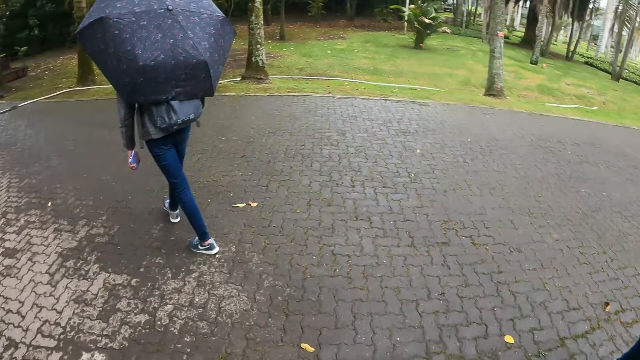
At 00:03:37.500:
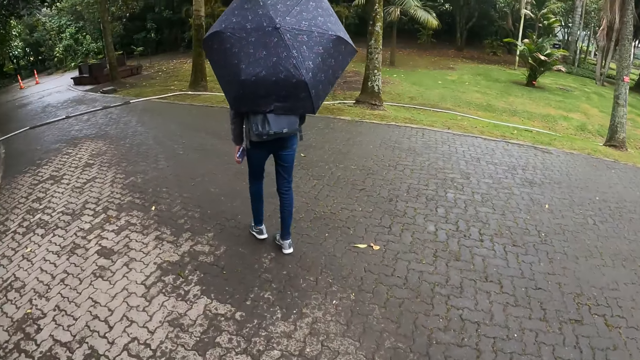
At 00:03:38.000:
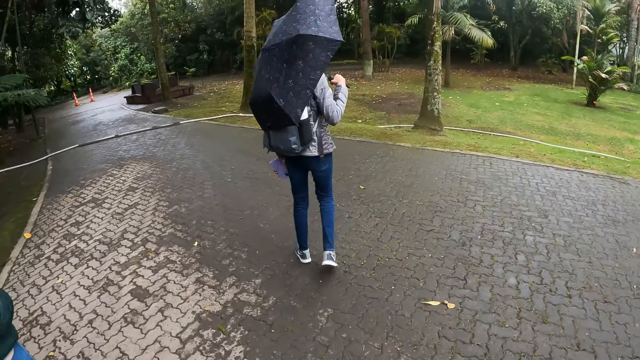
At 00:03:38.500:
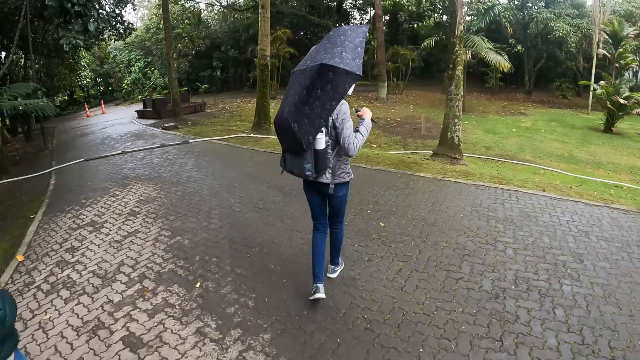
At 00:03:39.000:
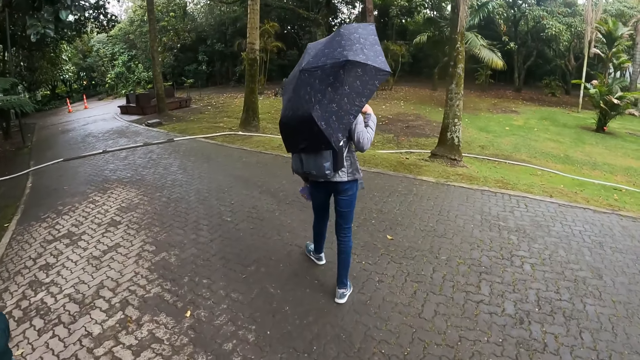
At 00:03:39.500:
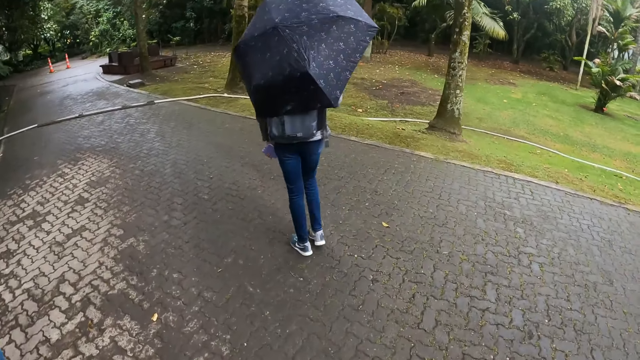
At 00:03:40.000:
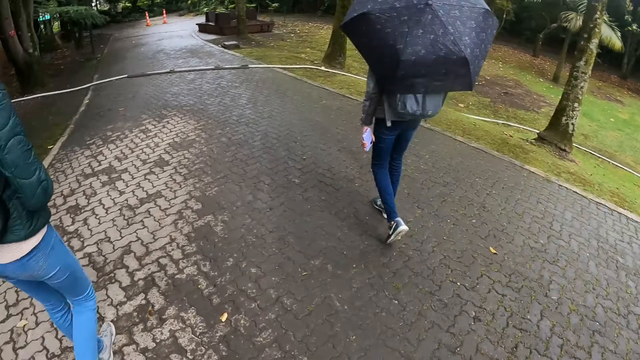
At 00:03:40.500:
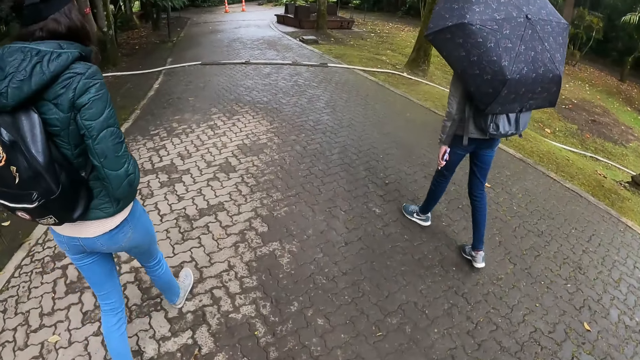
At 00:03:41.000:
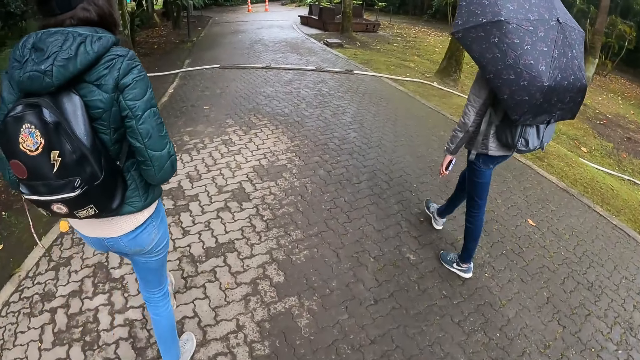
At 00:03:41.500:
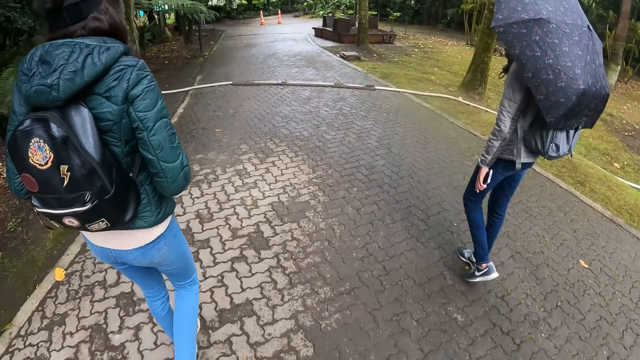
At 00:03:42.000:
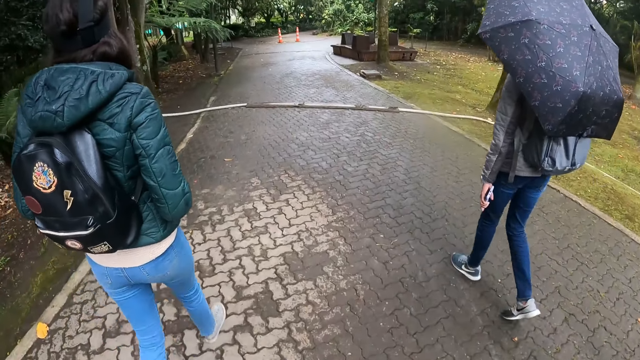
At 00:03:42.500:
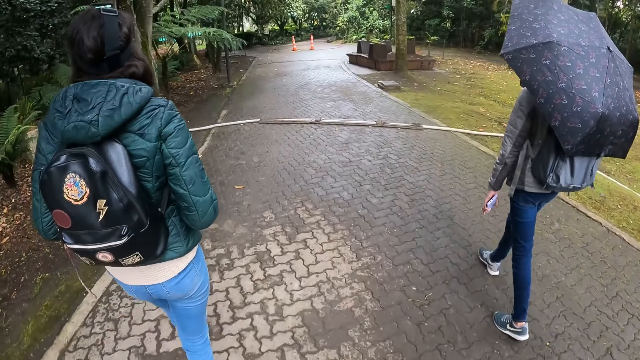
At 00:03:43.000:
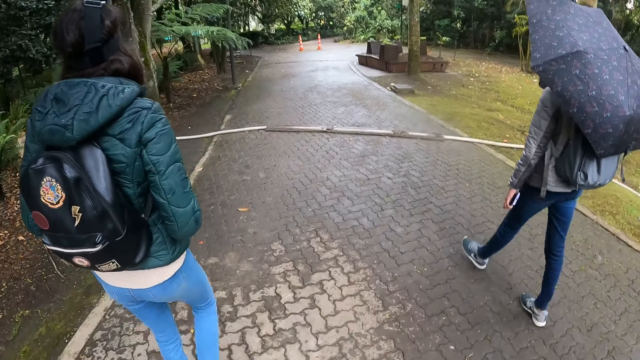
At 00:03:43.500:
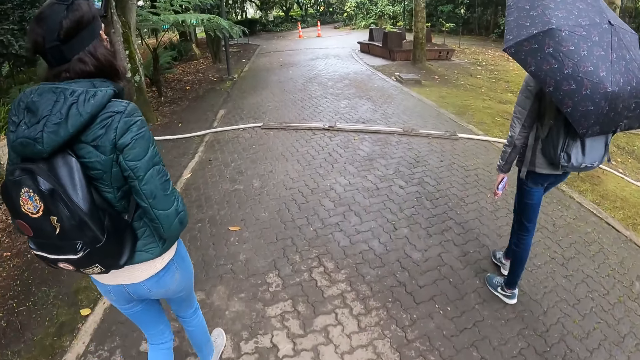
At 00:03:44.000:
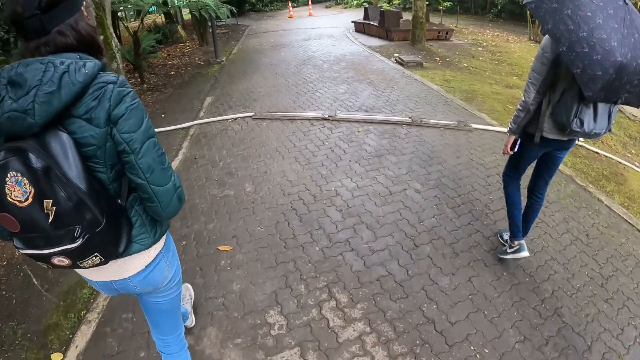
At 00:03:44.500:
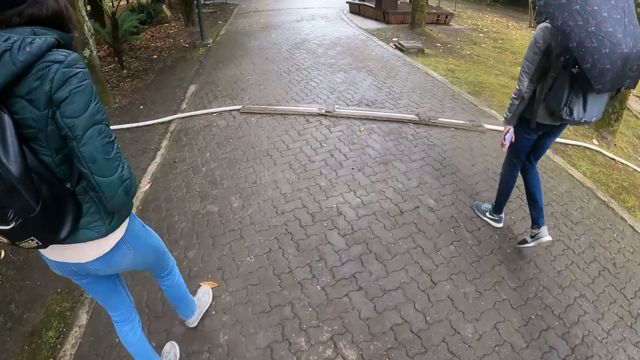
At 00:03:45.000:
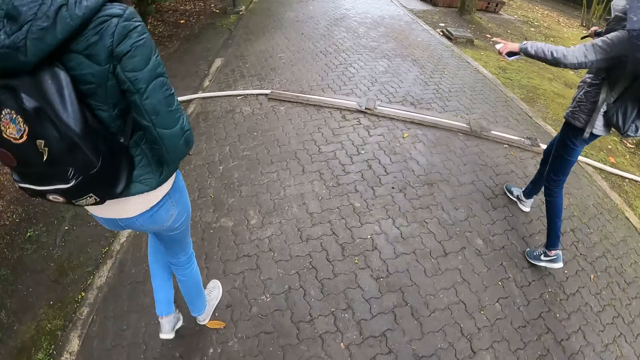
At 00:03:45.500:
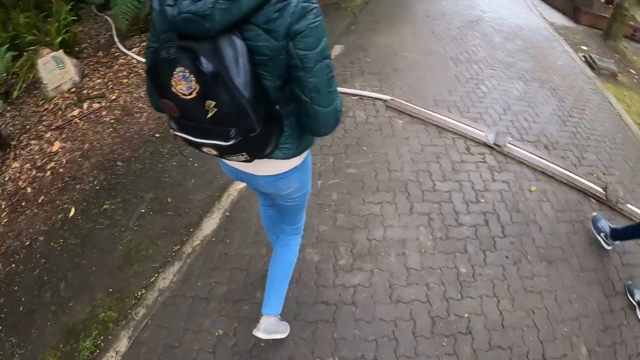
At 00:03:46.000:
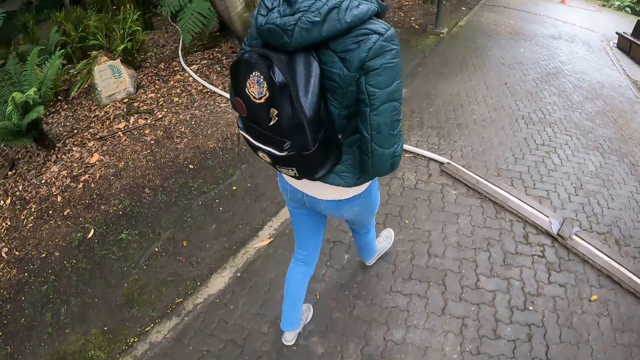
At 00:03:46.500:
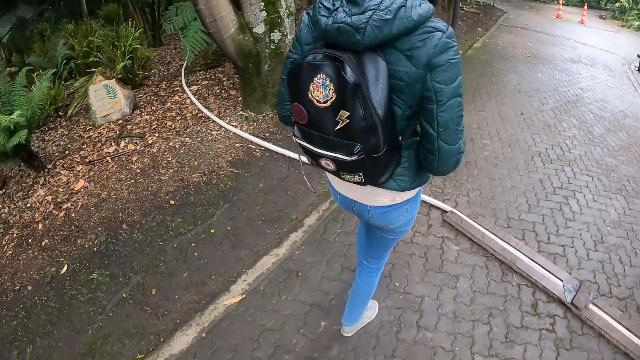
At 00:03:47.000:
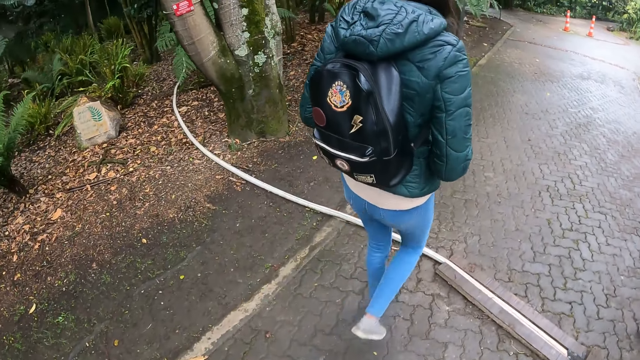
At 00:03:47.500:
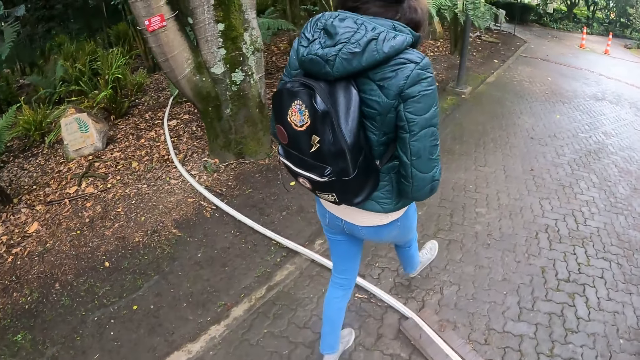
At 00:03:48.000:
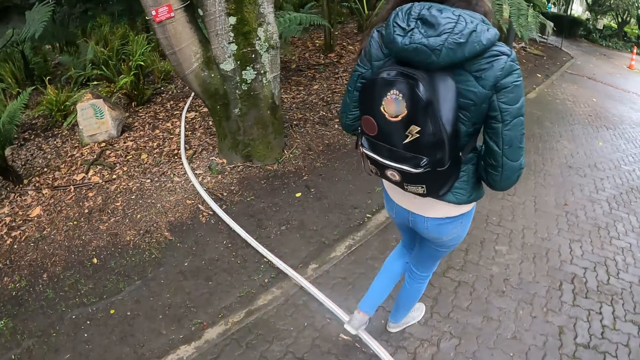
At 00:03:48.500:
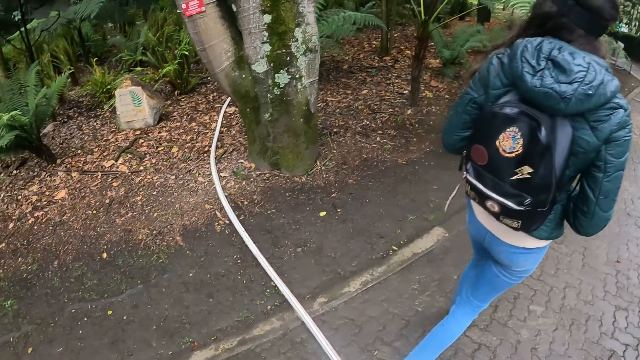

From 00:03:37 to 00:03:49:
A person walks along another person. A third person looks around. The camera wearer walks in the park with the group of people. They look around.

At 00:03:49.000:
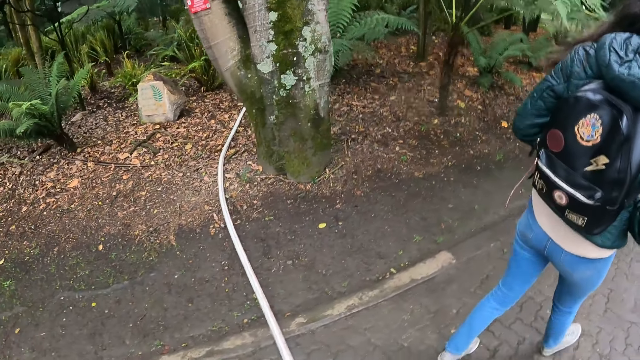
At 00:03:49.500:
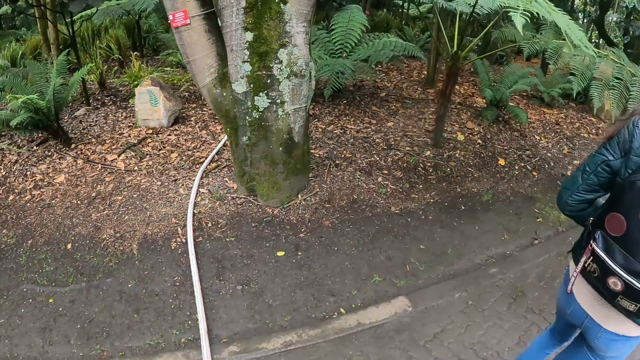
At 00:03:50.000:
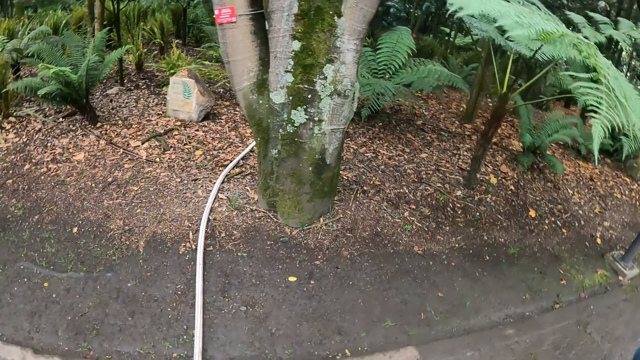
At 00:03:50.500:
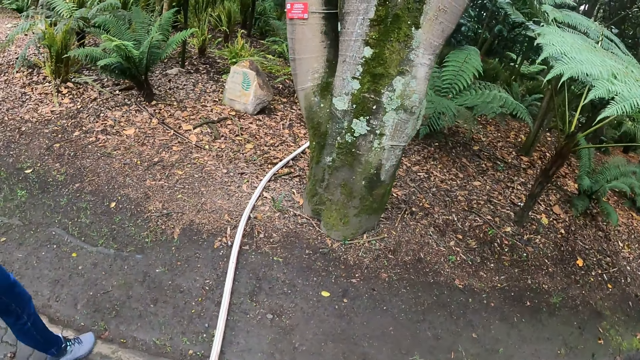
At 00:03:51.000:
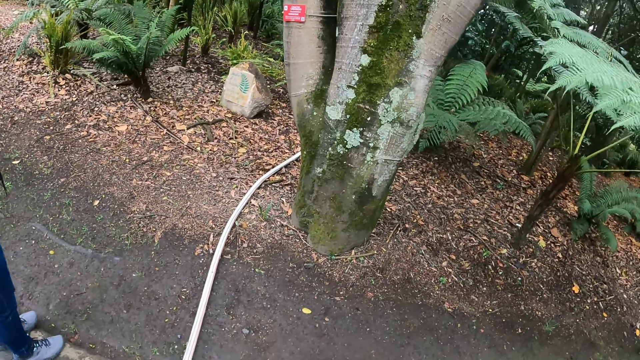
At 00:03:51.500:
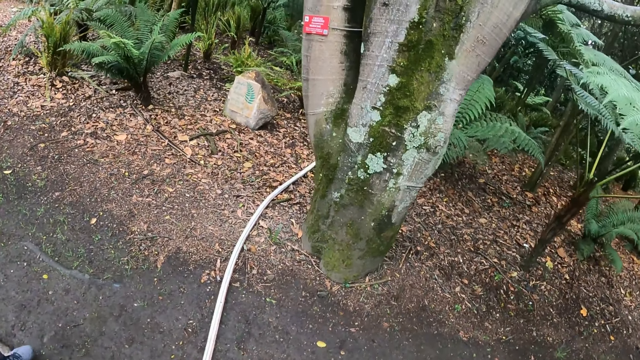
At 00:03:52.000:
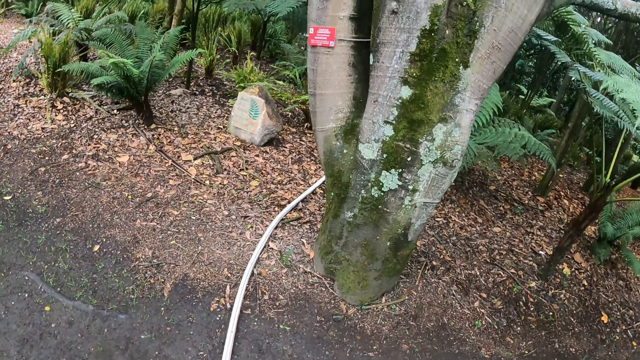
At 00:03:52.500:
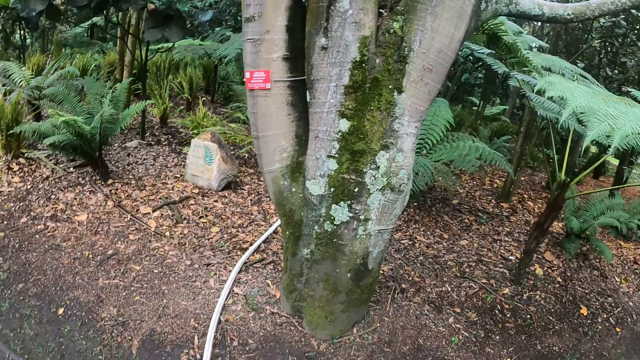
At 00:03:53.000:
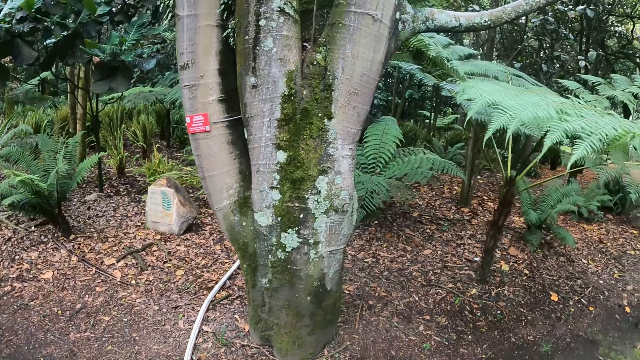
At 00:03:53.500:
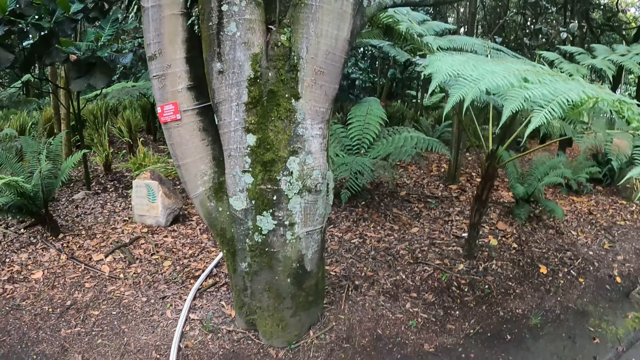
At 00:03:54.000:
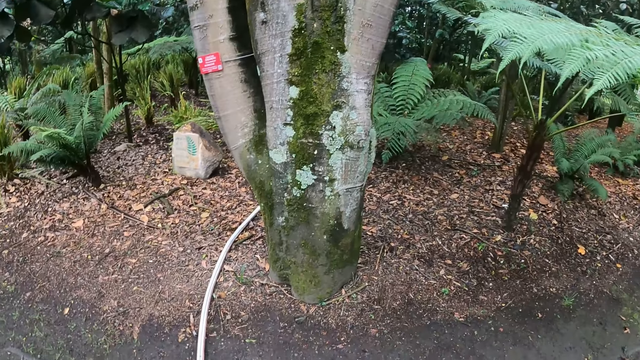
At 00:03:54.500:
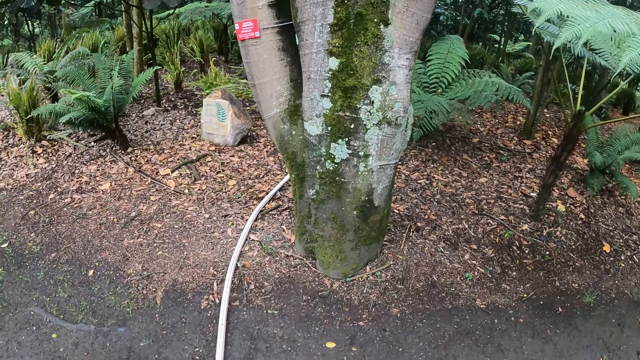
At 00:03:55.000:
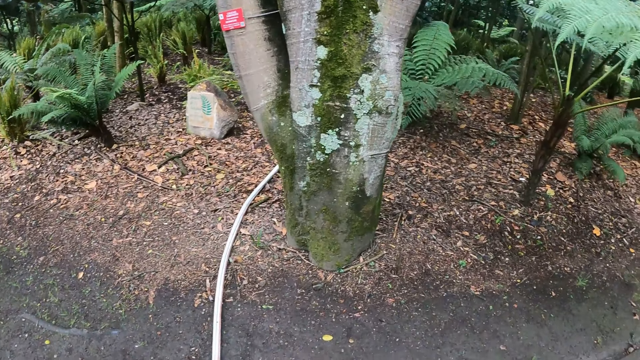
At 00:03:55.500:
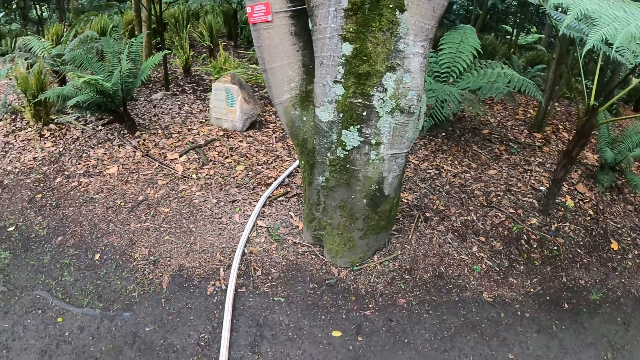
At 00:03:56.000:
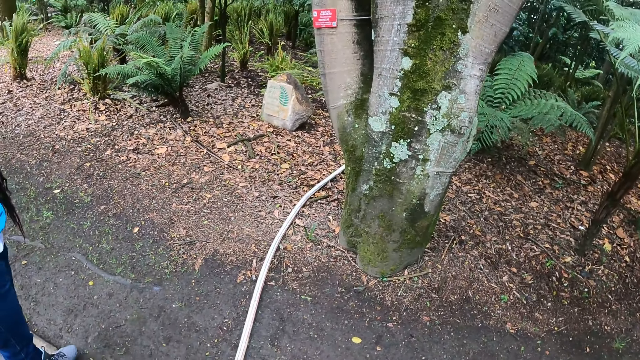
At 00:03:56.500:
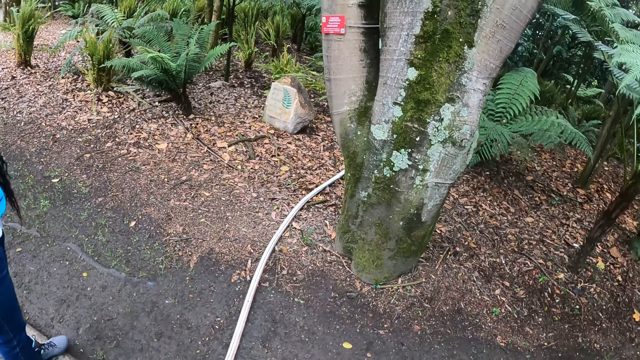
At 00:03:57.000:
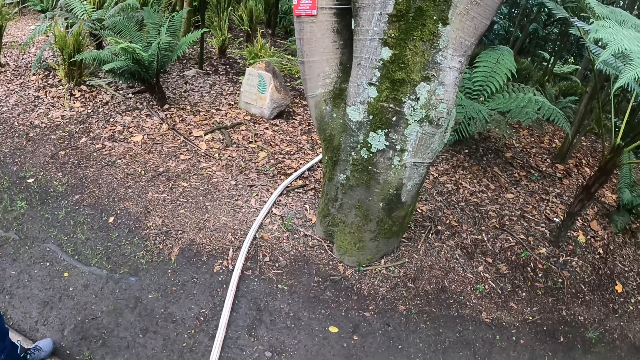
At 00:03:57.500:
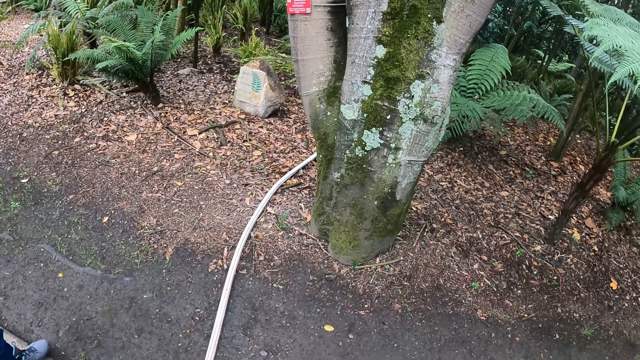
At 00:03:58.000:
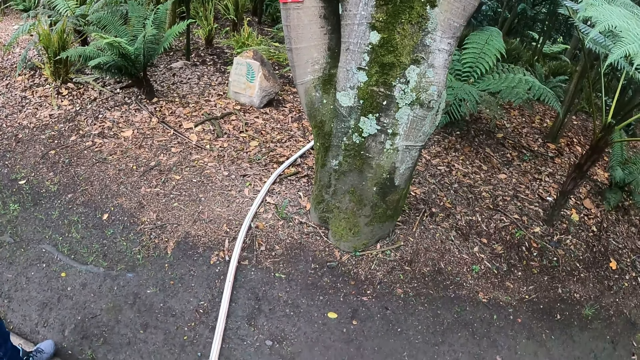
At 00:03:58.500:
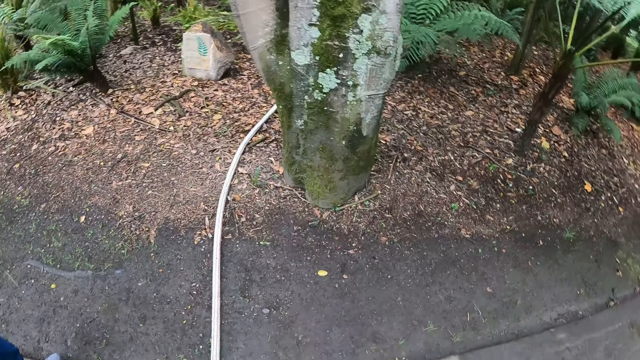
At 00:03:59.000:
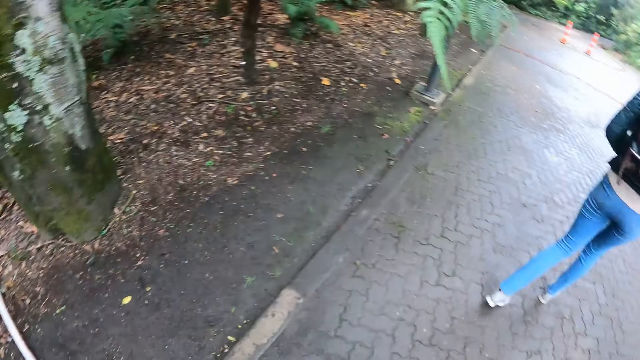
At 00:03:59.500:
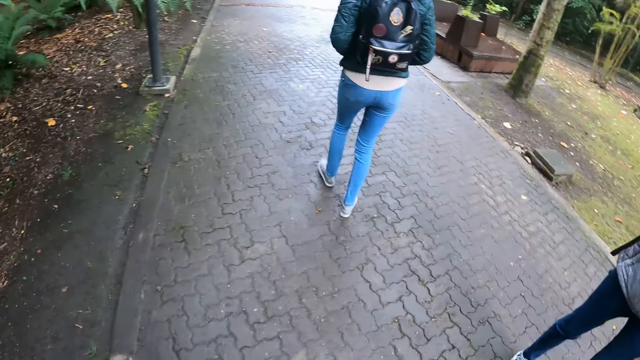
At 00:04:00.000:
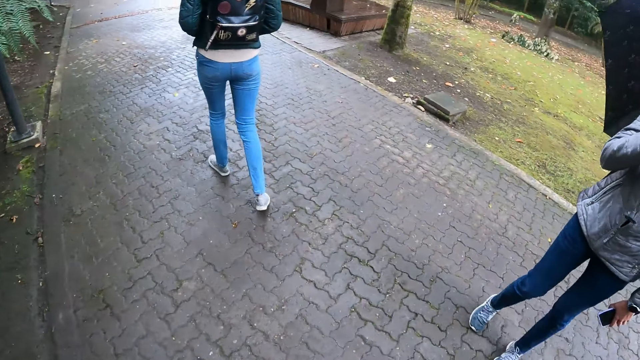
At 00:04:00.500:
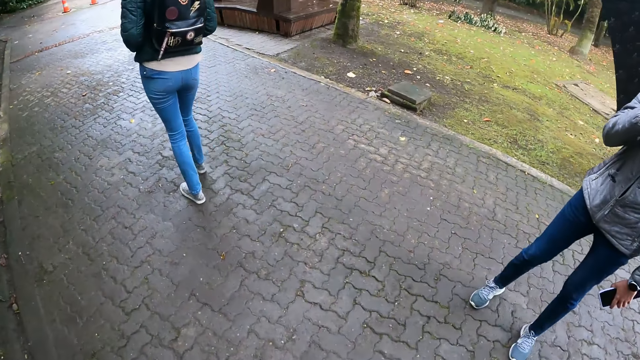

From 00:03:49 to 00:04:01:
The camera wearer looks at a tree. They walk in the park with the group of people.
